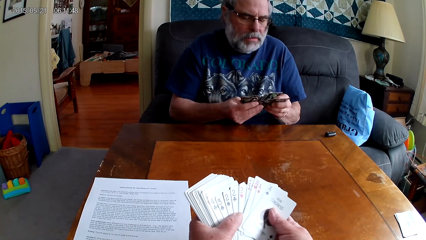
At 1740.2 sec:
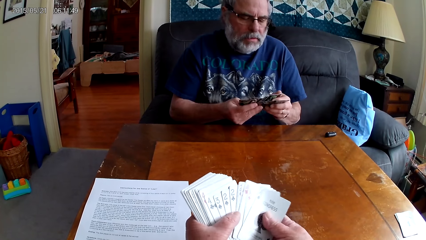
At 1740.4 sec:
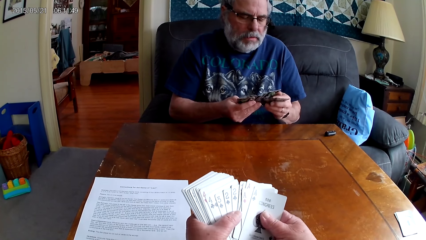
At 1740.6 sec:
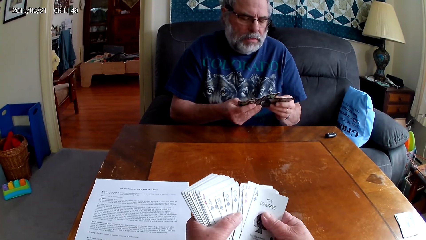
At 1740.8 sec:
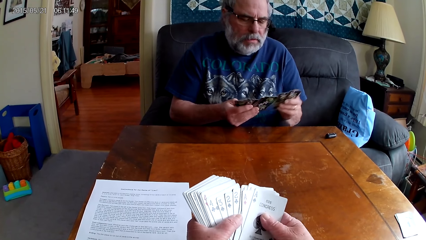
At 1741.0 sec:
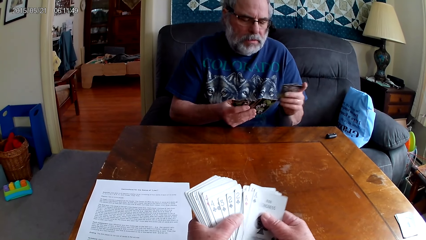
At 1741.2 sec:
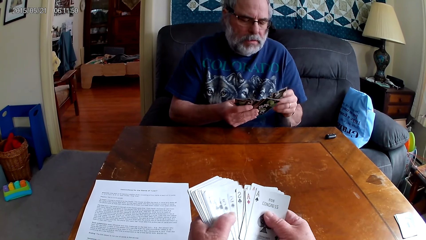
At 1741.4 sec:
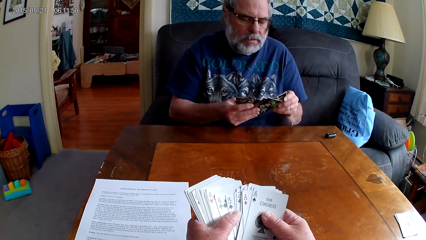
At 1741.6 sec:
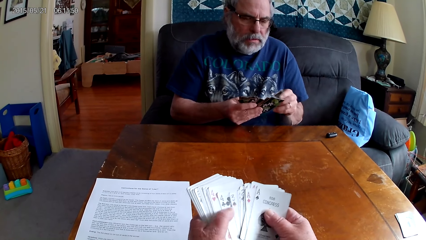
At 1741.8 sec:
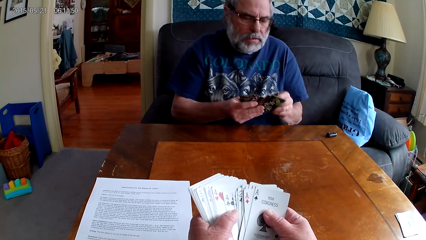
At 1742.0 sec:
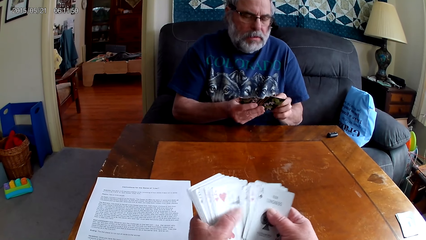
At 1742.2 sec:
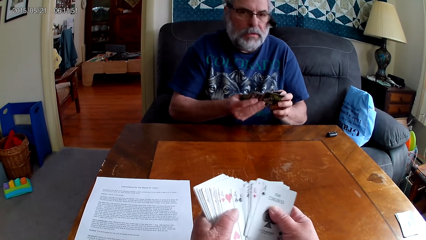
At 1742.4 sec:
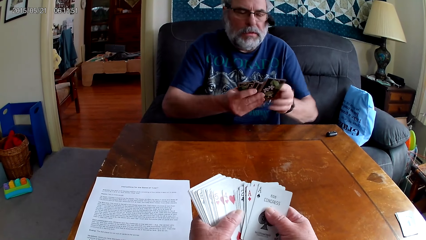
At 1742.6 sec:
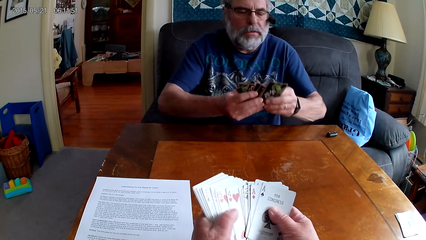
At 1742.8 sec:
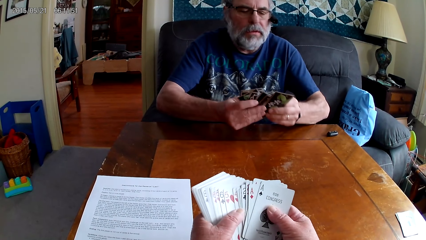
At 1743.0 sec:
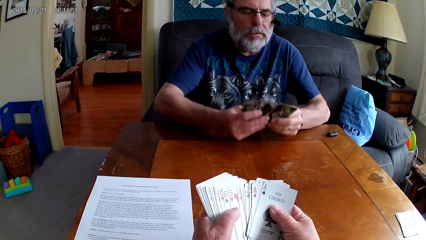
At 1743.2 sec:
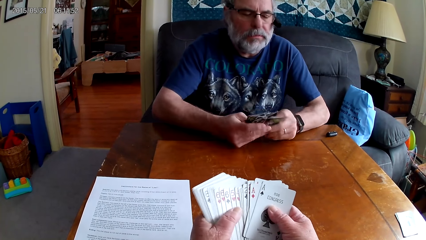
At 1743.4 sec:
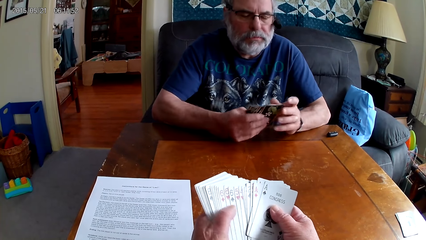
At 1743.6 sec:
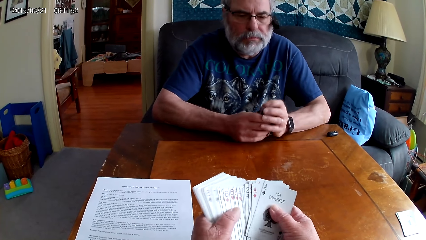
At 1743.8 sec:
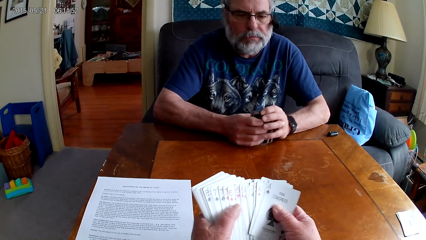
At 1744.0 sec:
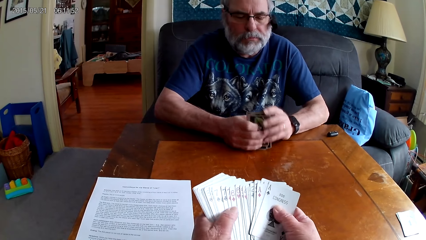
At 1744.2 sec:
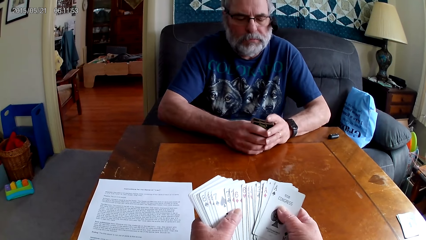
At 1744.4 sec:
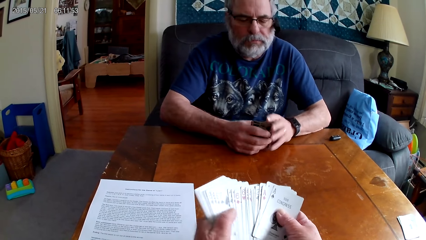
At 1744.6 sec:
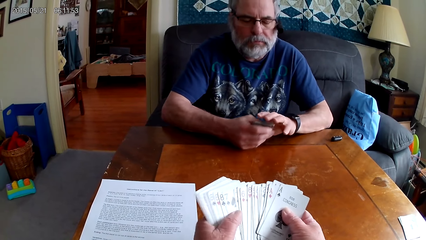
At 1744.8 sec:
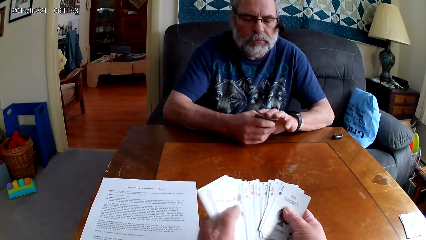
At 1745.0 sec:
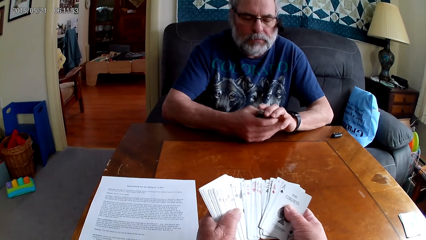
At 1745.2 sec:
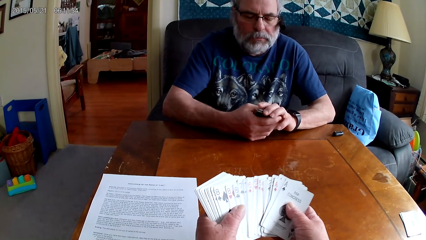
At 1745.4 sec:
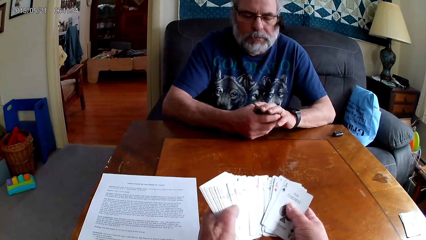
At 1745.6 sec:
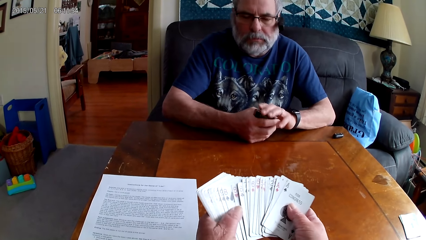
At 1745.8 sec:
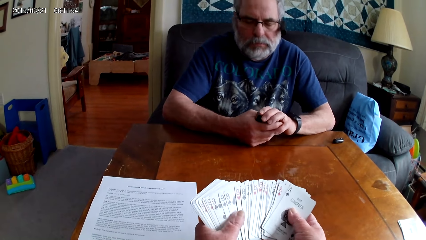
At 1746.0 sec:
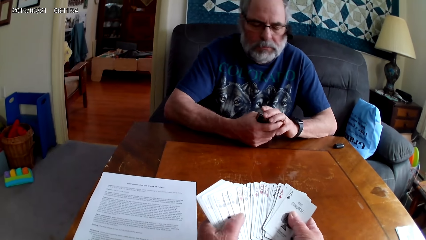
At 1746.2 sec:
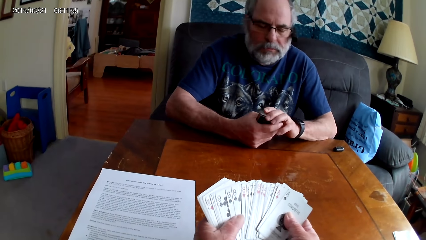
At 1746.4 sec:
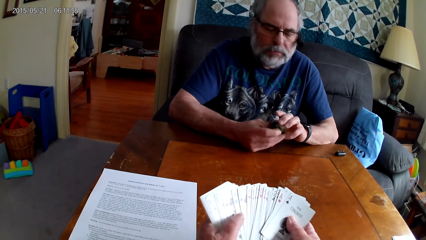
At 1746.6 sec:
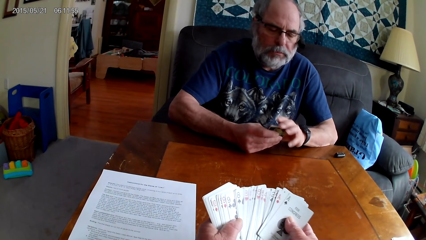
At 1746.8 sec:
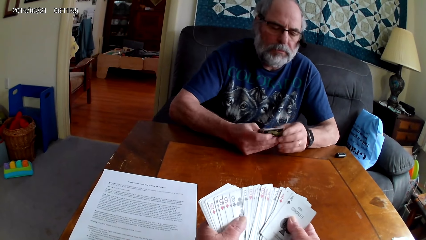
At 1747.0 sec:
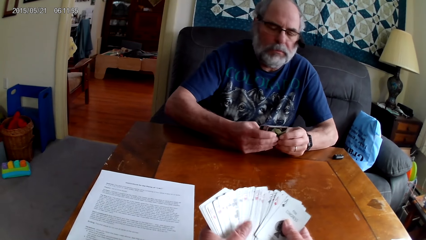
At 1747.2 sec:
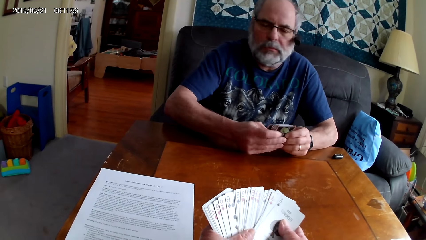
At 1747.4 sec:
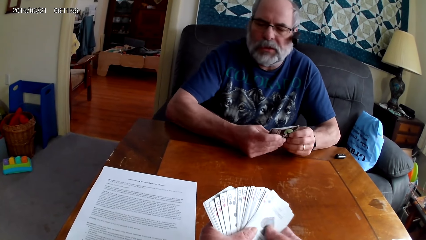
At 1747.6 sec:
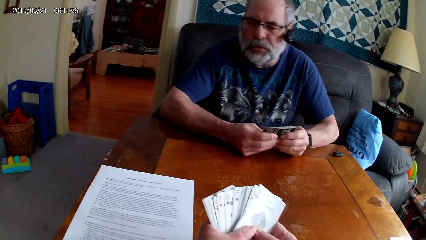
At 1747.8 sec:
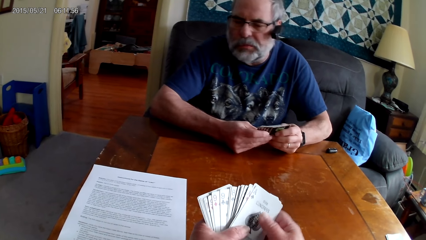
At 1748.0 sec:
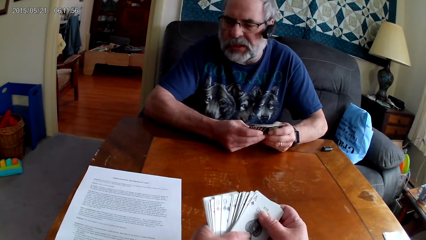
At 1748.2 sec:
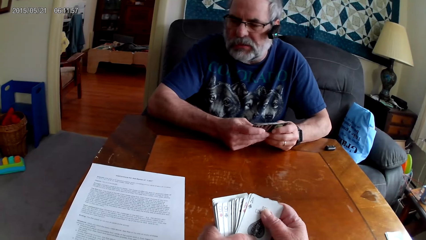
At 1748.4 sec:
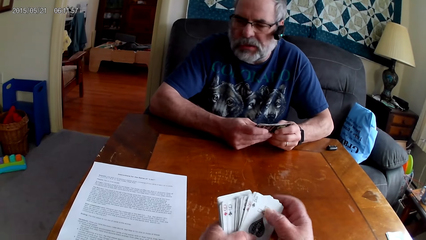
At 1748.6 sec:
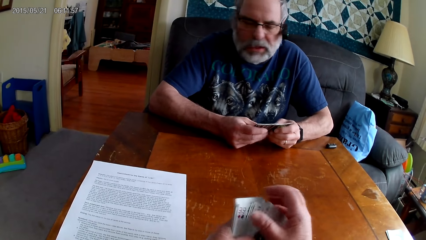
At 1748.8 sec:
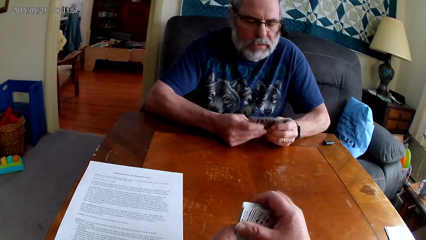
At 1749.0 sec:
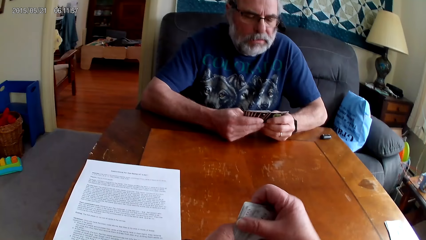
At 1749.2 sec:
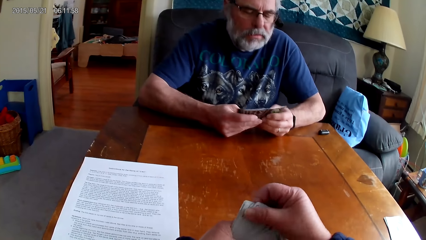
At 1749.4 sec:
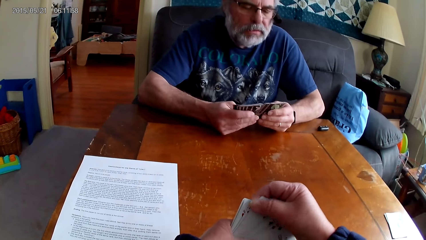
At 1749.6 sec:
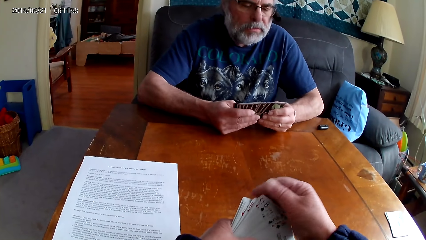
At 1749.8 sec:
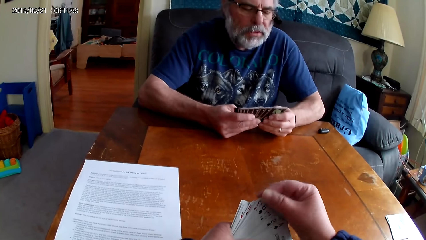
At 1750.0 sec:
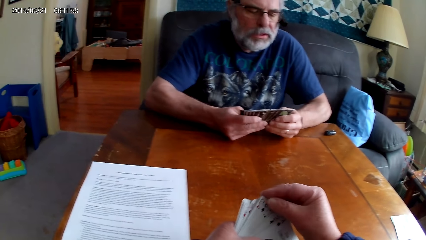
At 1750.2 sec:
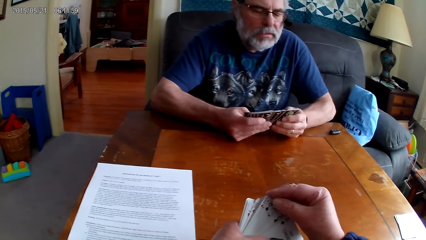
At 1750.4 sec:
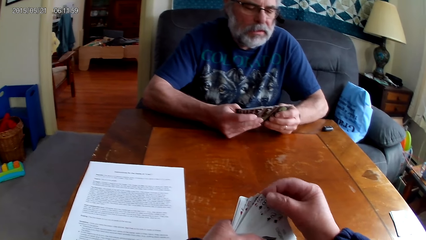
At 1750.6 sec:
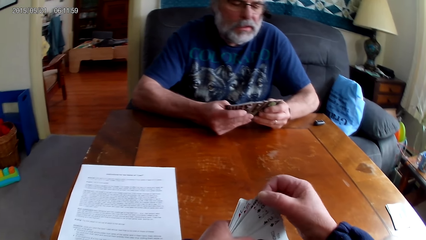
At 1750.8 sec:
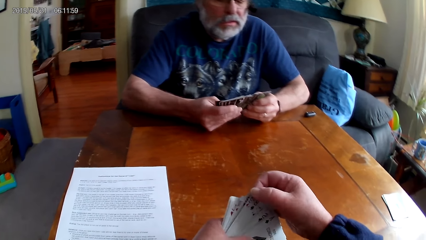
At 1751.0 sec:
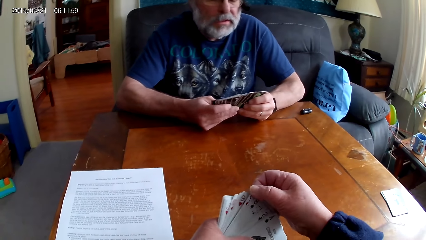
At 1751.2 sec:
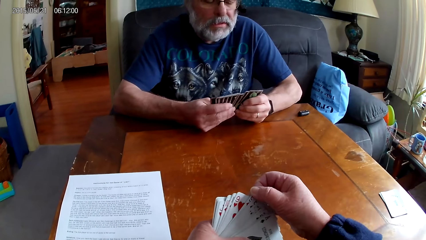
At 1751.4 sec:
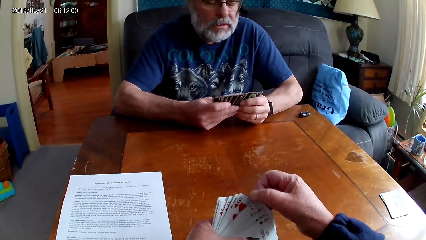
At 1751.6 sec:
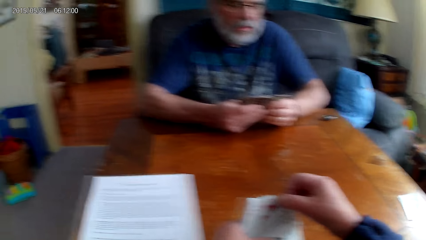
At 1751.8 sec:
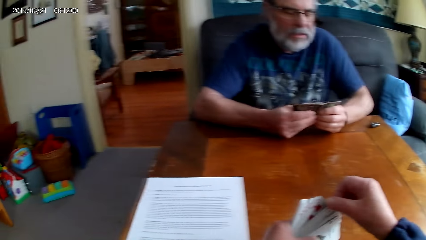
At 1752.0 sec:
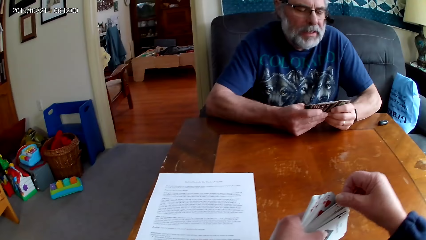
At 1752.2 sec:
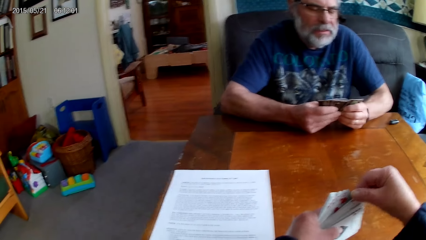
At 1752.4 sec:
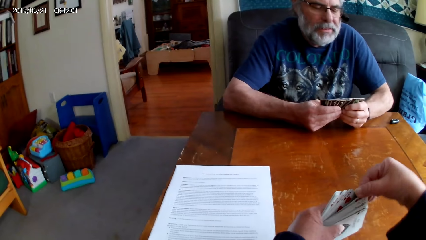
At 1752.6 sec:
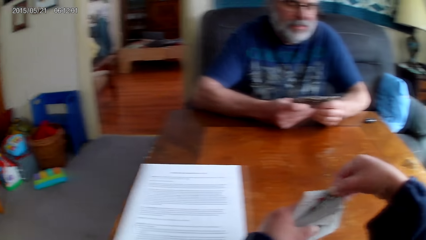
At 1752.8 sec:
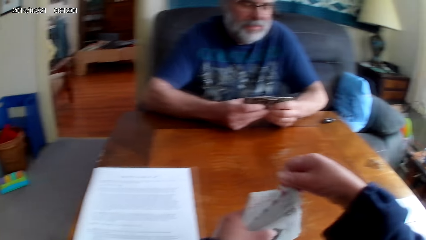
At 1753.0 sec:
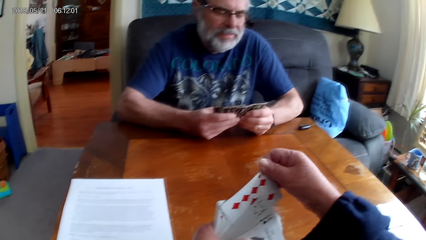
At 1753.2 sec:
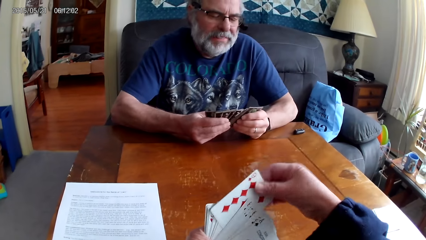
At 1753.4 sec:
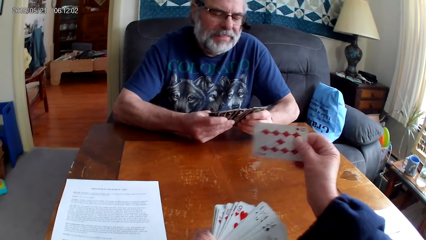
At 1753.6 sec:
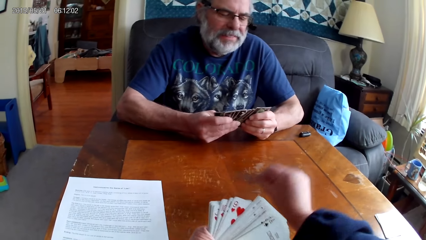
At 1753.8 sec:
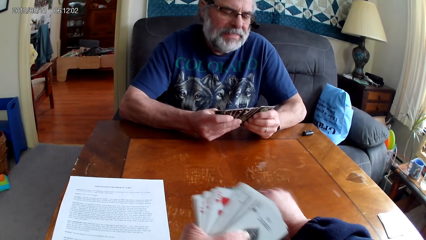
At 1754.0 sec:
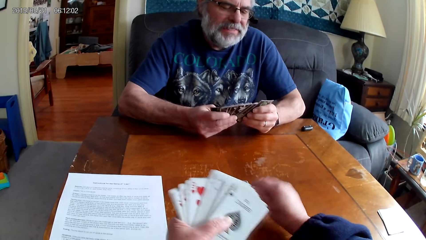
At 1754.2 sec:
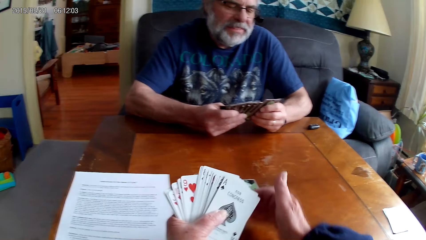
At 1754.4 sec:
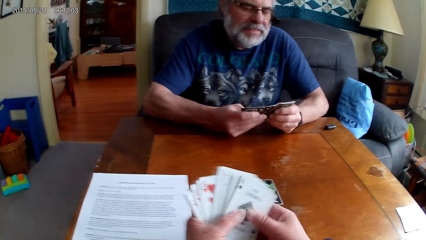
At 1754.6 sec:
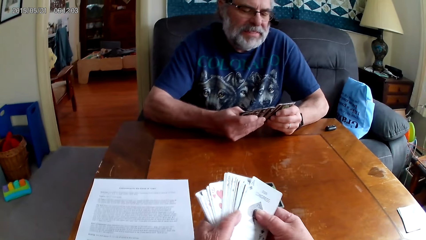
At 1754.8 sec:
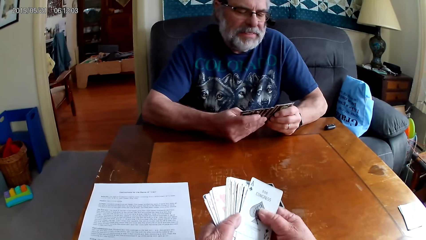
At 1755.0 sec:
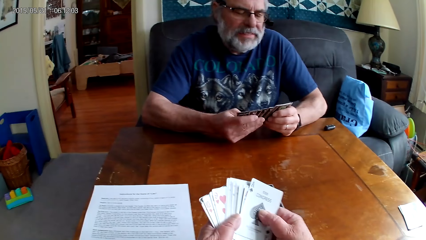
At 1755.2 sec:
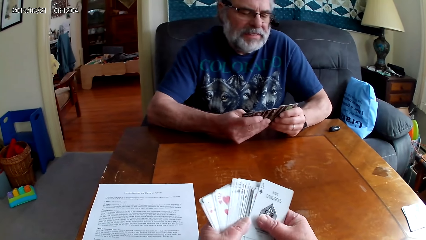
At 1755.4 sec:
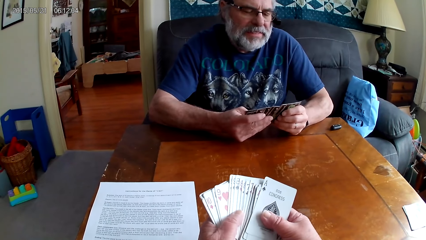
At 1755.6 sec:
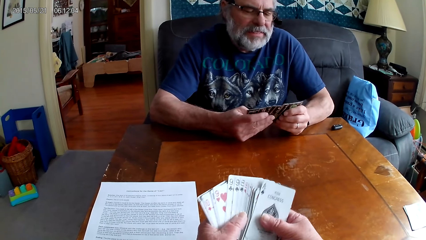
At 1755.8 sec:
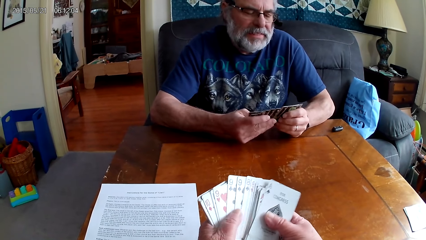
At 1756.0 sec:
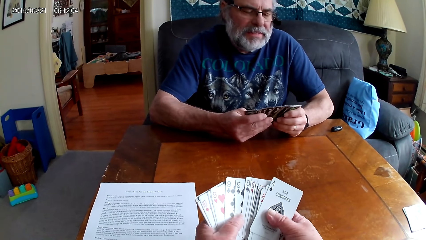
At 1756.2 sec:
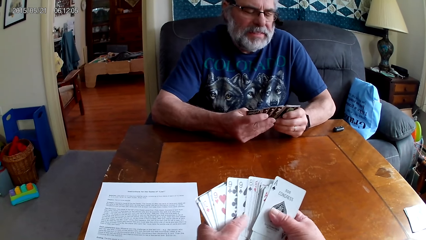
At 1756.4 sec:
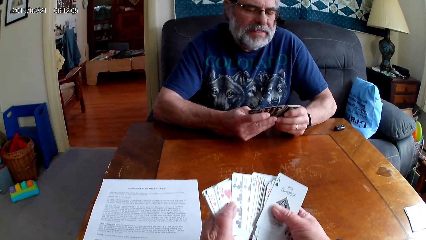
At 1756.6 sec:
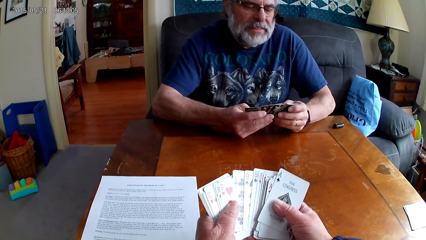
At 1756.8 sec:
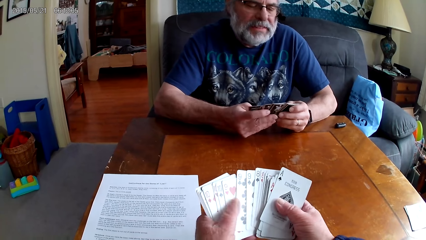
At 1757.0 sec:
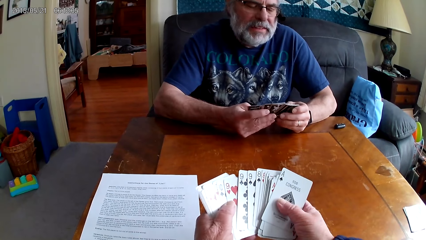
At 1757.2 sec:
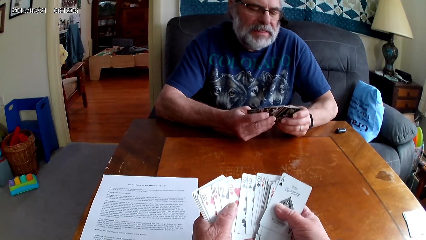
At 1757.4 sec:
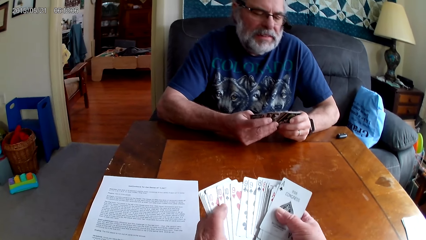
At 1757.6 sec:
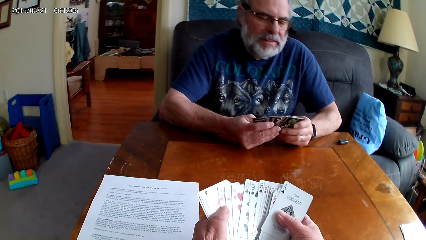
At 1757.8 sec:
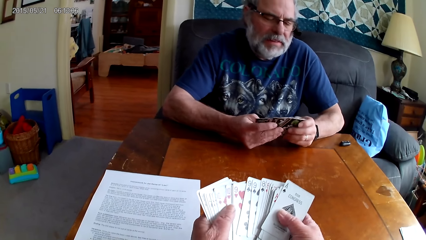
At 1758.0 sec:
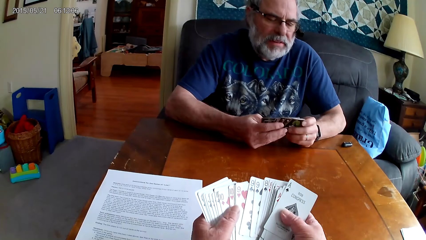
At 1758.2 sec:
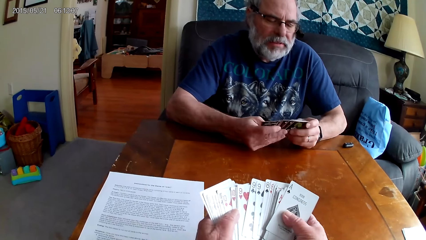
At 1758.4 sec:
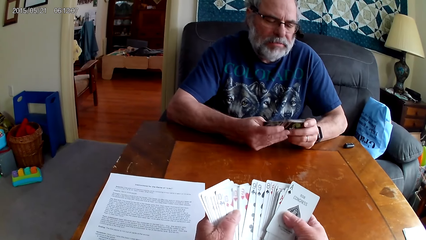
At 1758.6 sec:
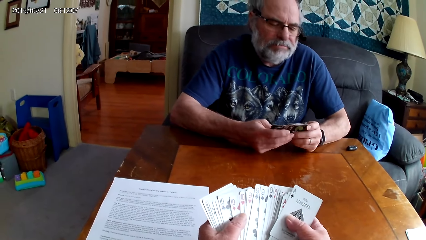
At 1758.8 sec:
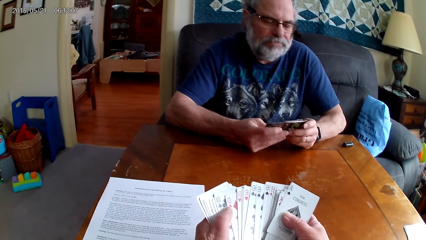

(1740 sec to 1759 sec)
A man arranges cards. The man talks to the camera wearer. The camera wearer puts poker cards on the table. They arrange cards.
